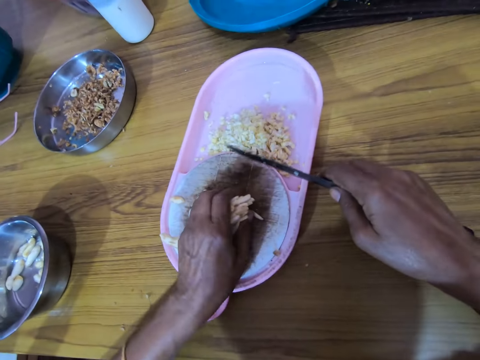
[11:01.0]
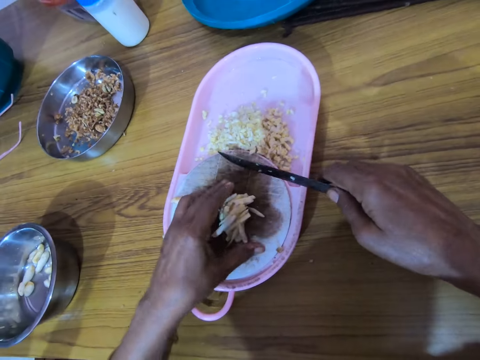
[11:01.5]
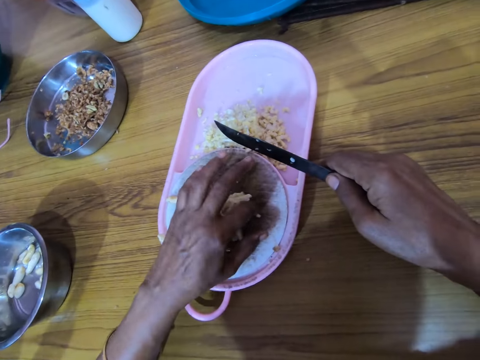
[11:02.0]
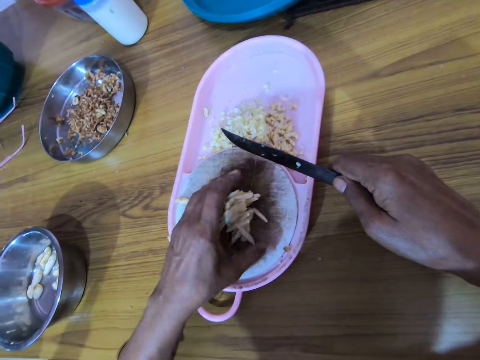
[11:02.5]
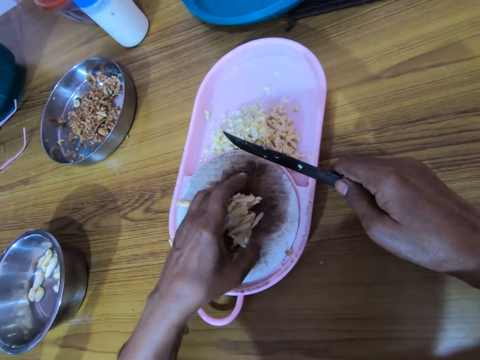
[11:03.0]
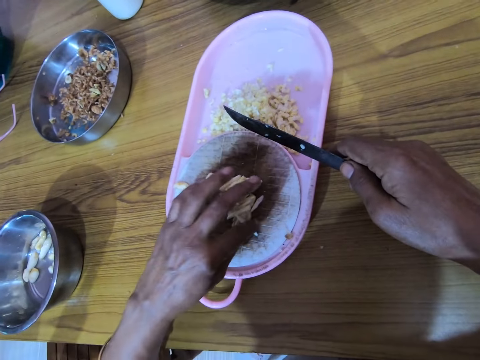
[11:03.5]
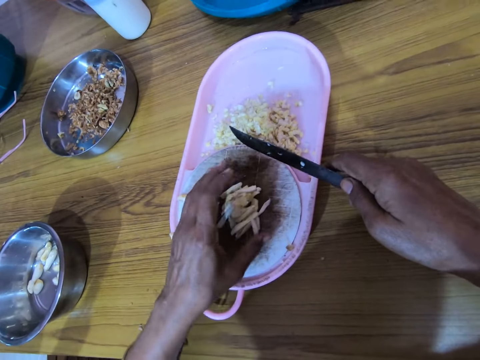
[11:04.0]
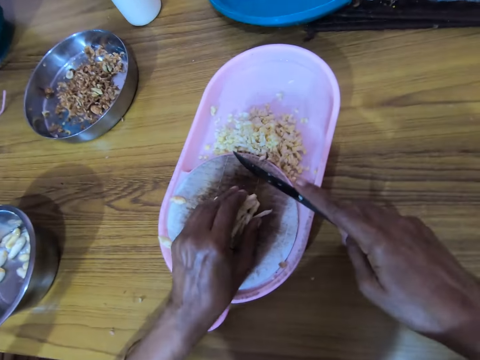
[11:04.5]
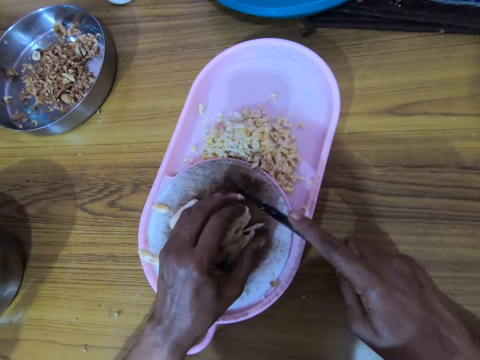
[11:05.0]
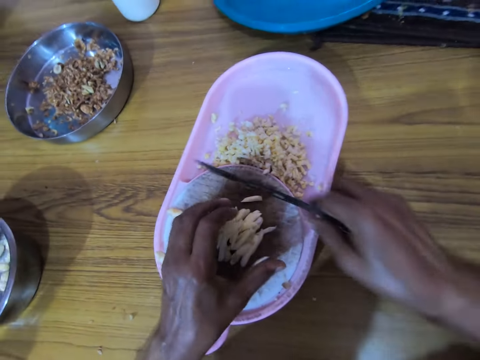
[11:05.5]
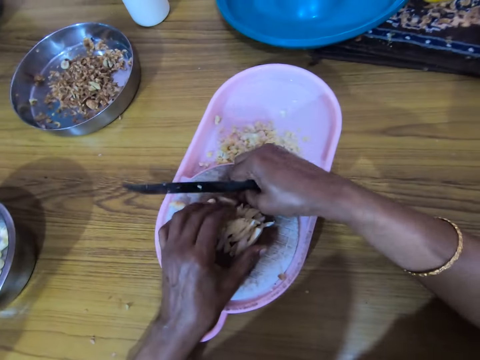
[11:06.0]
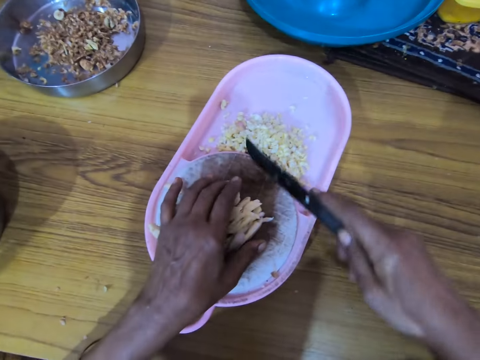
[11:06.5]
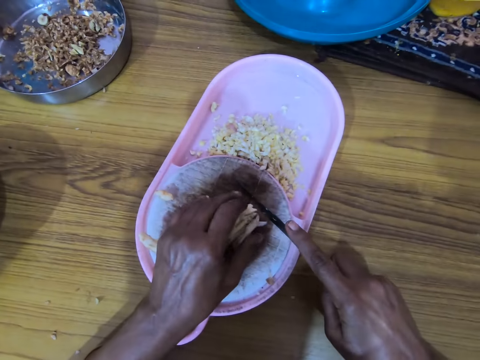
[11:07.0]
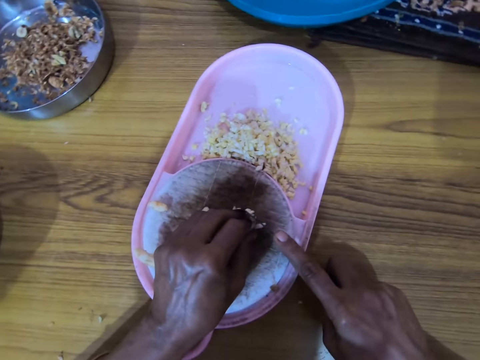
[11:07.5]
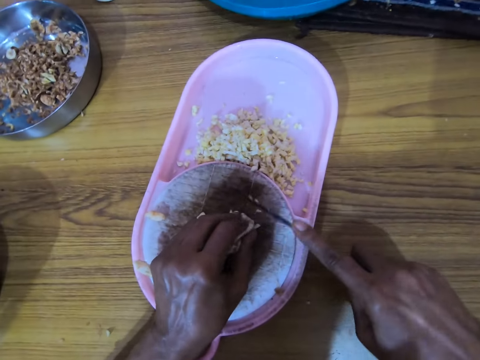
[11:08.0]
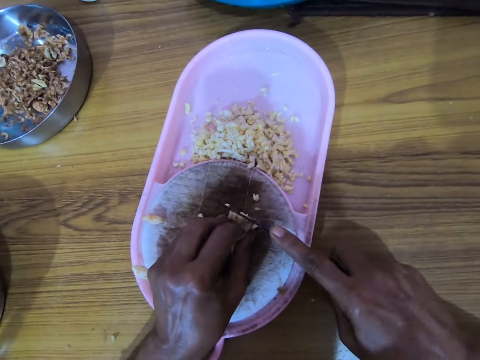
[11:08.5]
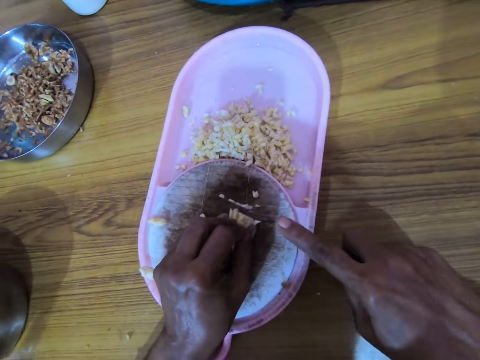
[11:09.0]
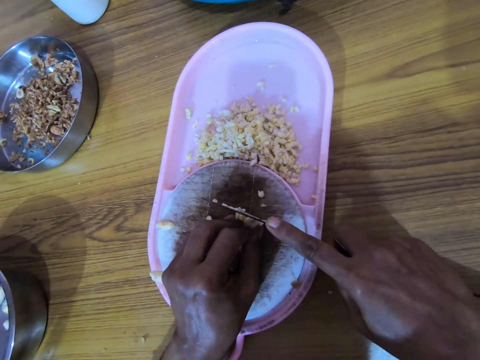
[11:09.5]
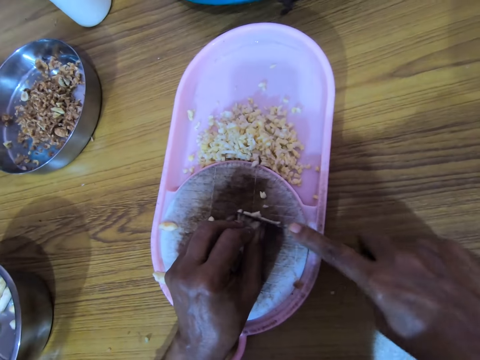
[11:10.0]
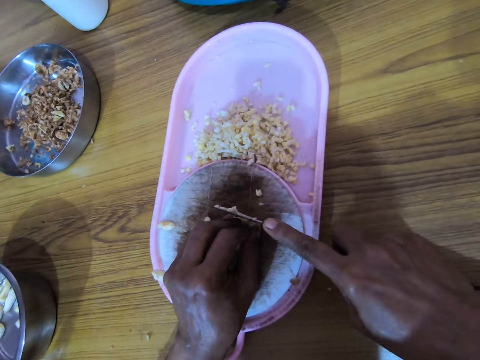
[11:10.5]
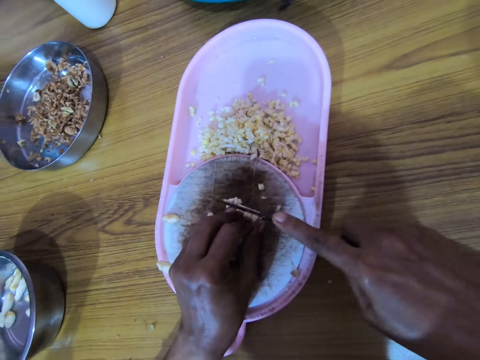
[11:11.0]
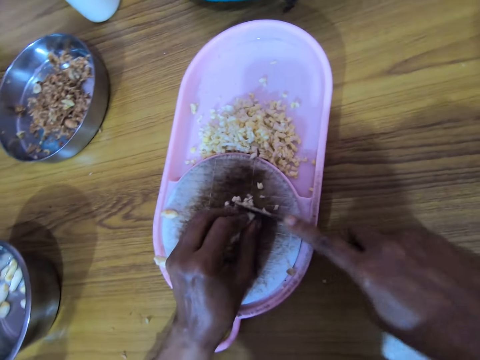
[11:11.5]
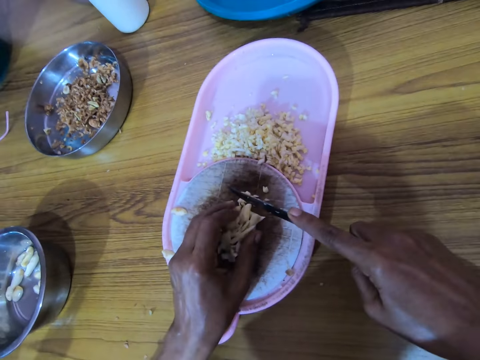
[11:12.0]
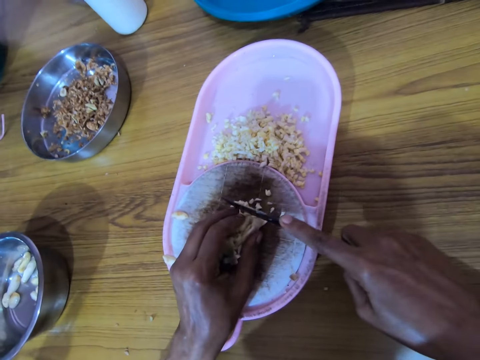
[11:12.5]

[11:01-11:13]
The camera wearer dices the ginger.

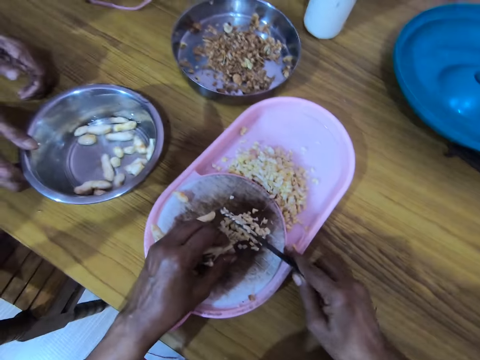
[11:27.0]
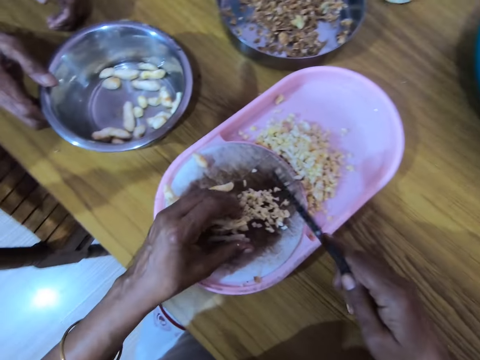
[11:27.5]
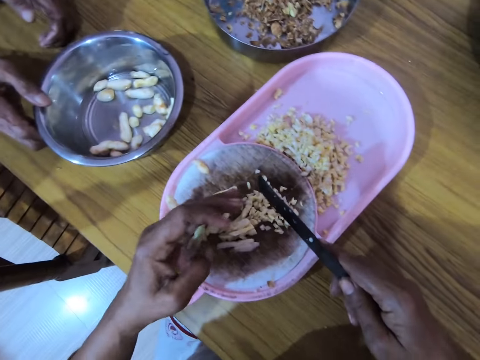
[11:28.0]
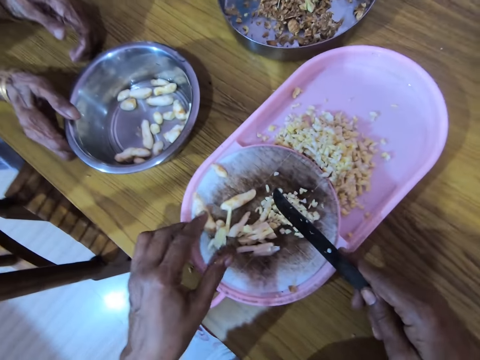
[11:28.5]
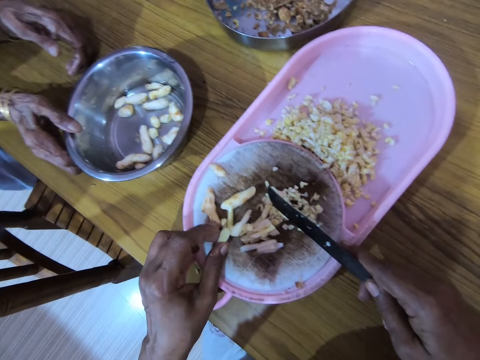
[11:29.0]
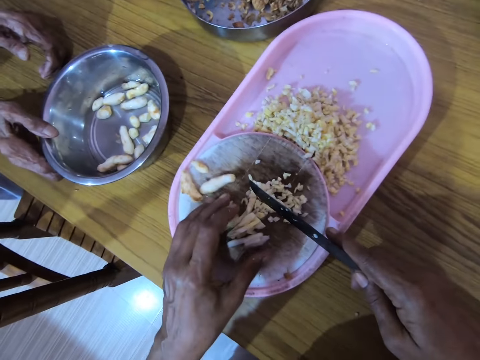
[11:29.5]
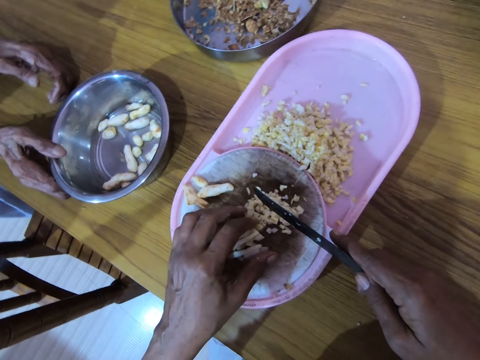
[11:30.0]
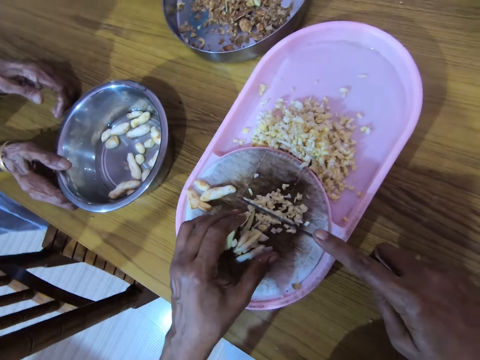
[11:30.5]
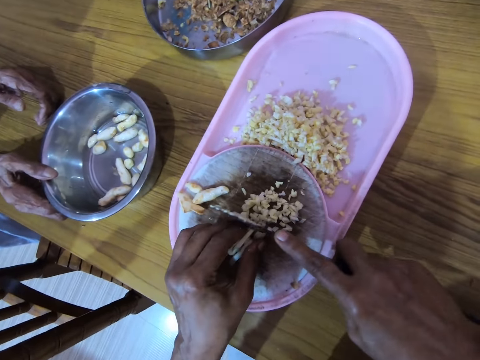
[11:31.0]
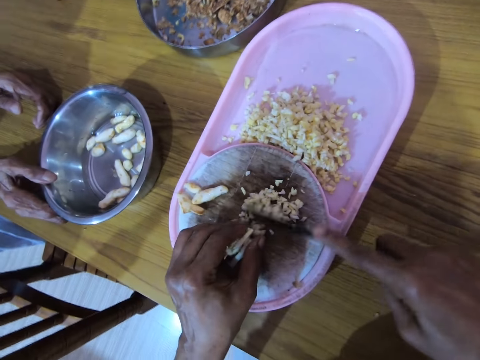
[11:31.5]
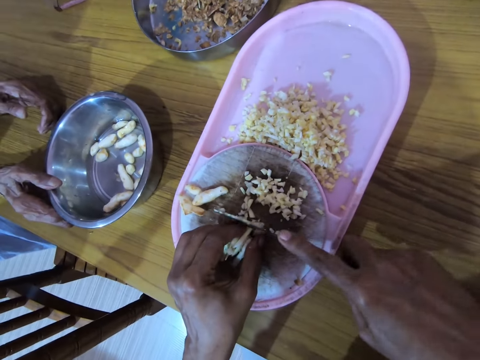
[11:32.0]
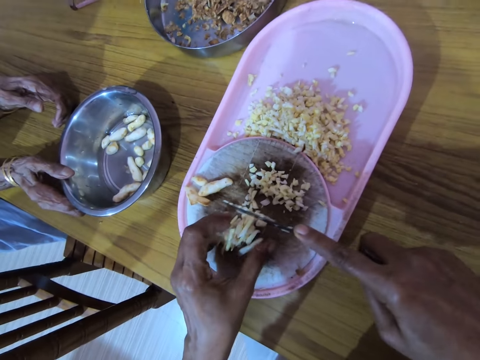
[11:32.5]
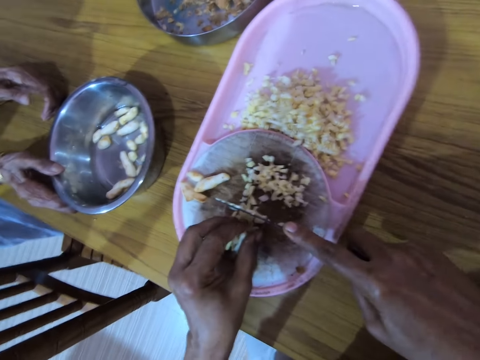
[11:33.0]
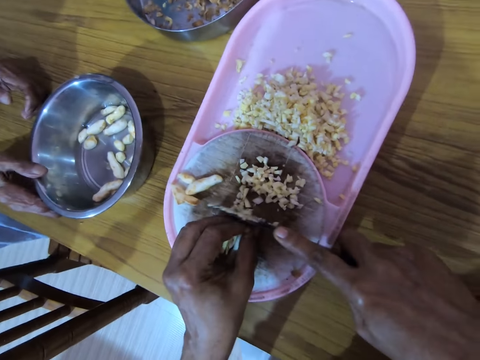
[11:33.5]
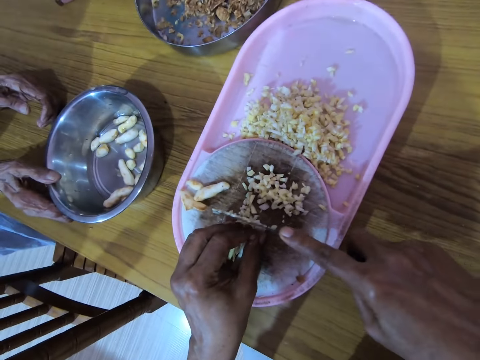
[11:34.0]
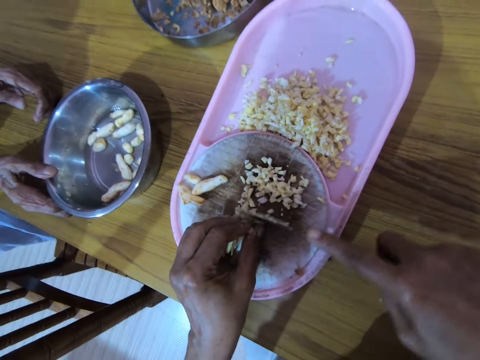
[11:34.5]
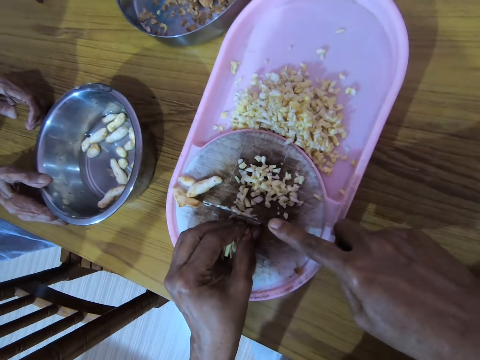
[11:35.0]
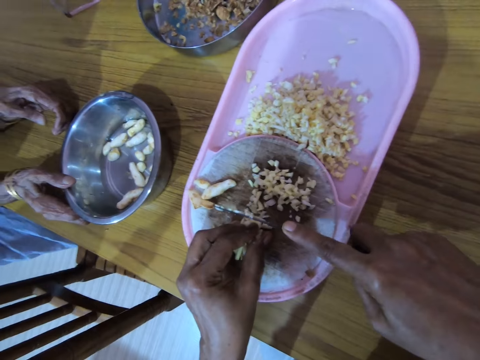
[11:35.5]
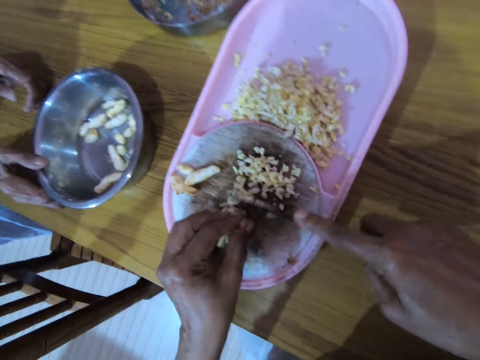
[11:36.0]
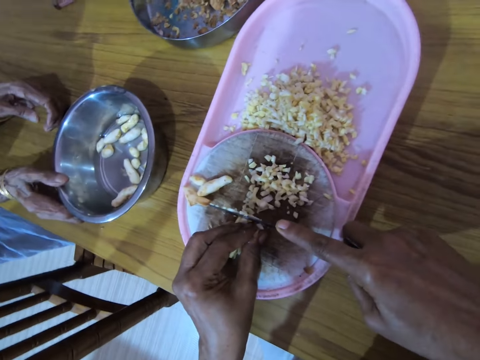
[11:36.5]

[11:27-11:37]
The camera wearer picks the ginger. They dice the ginger.

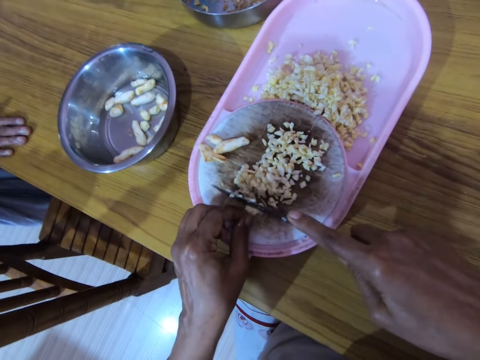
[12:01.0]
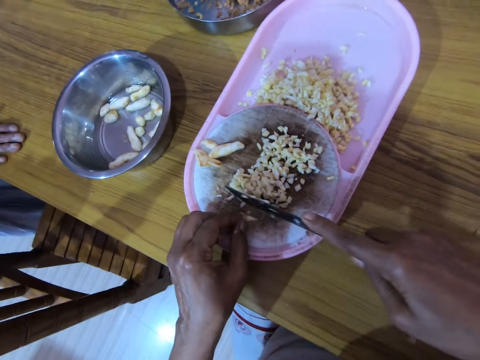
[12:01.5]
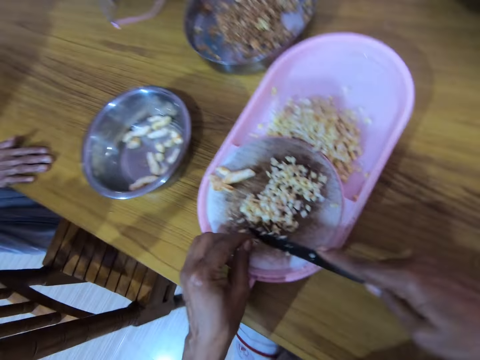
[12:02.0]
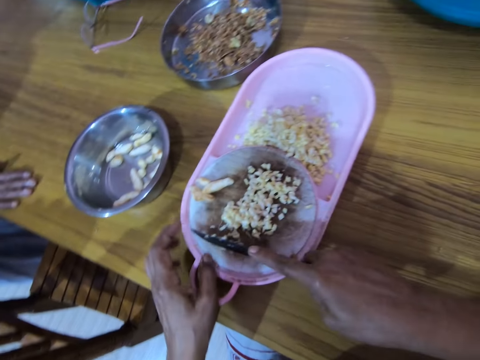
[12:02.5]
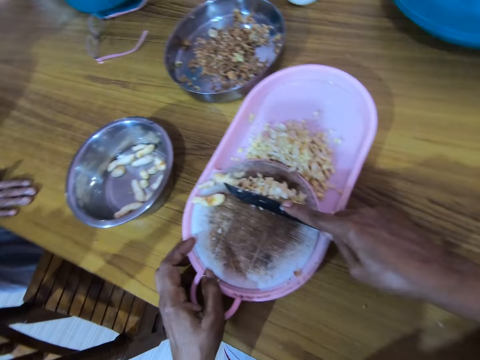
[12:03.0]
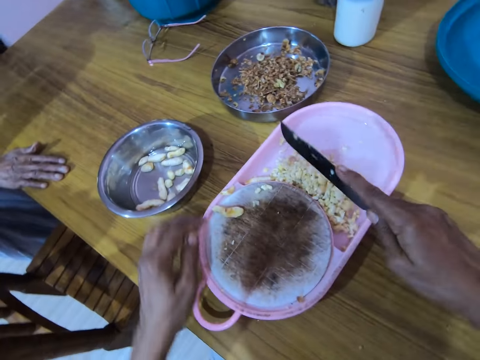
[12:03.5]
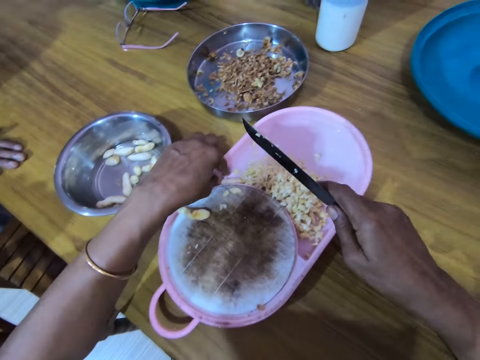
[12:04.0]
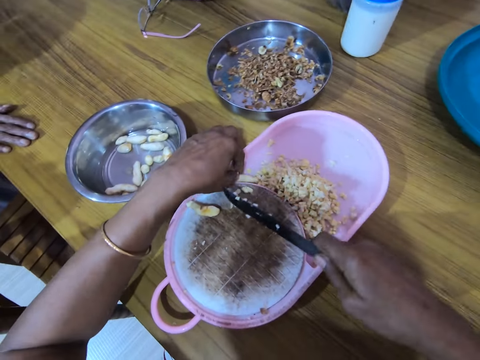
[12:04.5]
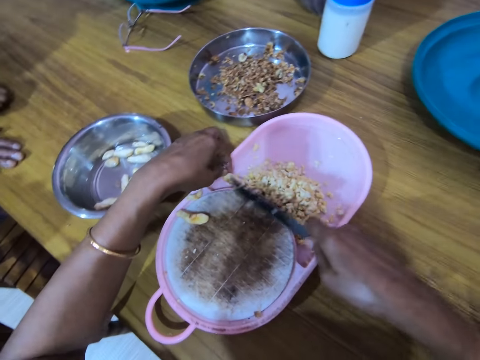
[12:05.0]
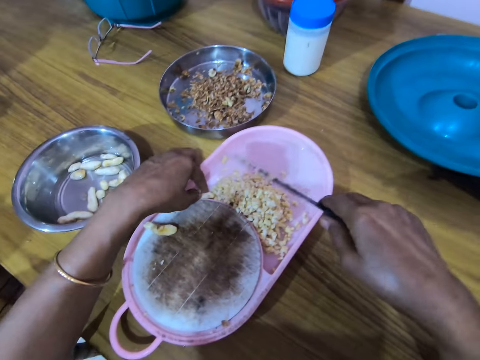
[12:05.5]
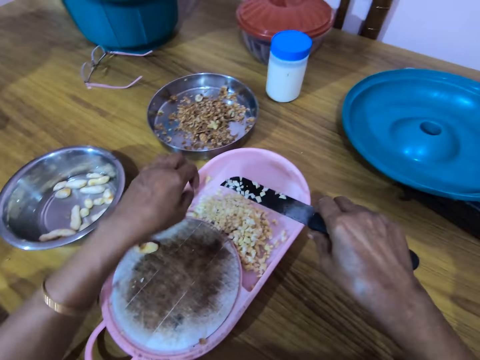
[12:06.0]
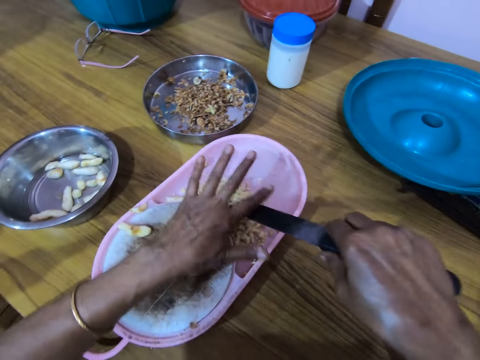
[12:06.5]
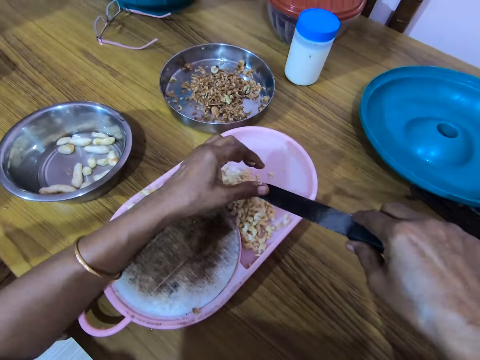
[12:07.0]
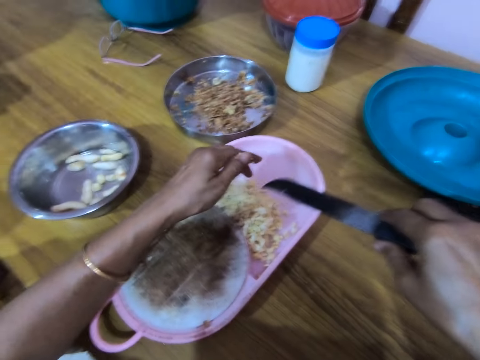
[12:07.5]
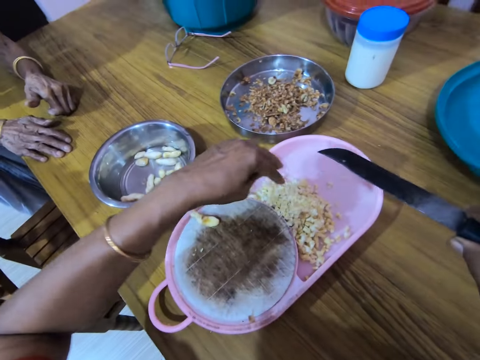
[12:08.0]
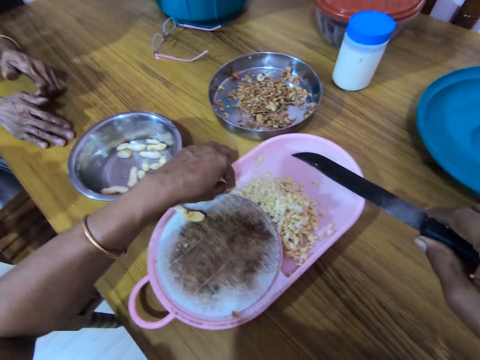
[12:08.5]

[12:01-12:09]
The camera wearer drags the diced ginger on the chopping board. They pick the ginger. They remove the diced ginger on the knife.
